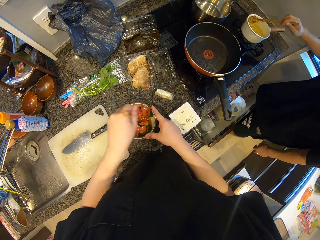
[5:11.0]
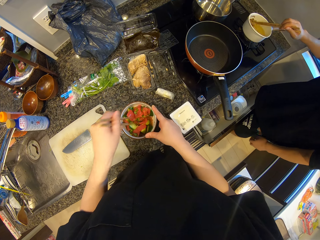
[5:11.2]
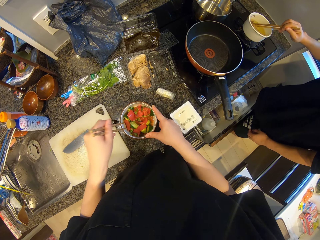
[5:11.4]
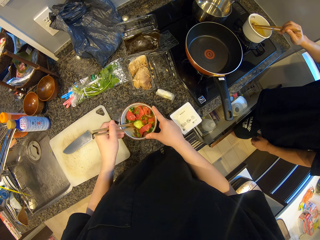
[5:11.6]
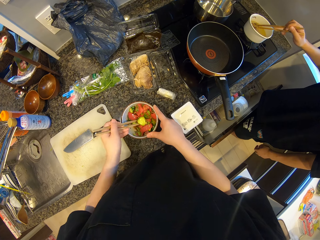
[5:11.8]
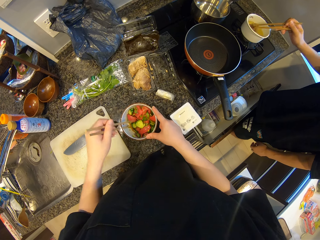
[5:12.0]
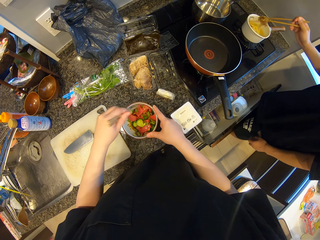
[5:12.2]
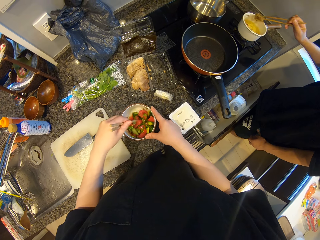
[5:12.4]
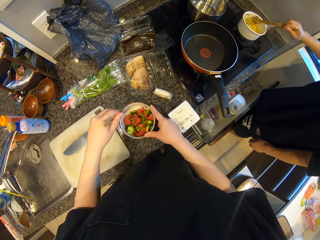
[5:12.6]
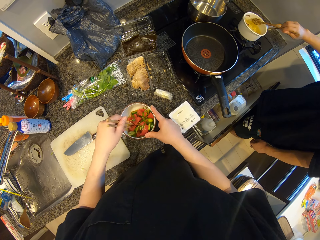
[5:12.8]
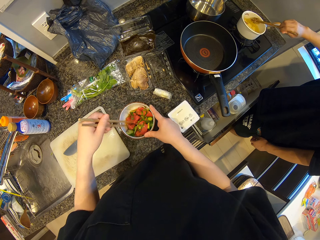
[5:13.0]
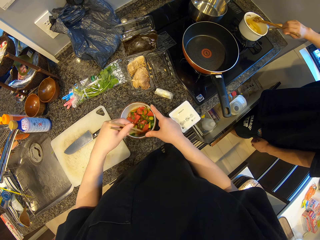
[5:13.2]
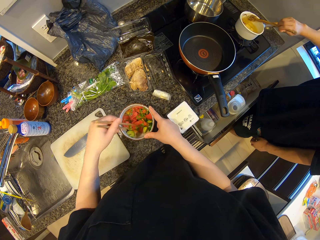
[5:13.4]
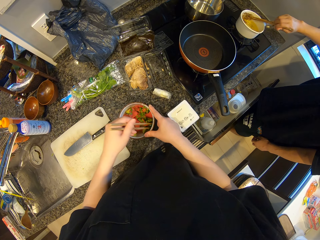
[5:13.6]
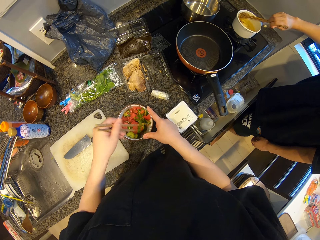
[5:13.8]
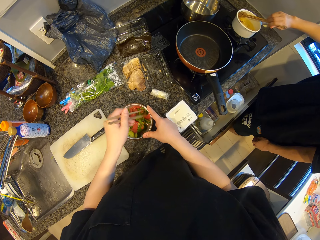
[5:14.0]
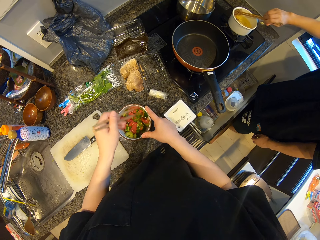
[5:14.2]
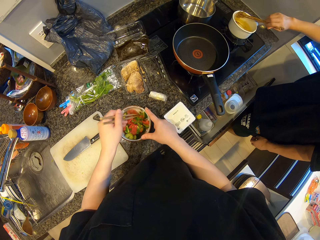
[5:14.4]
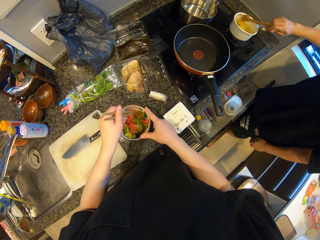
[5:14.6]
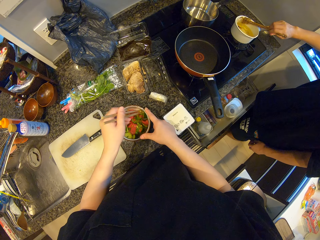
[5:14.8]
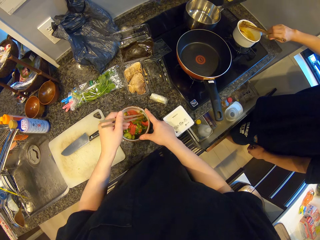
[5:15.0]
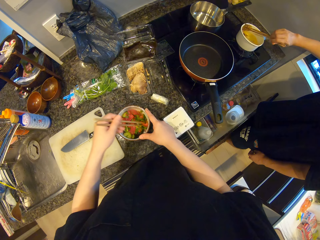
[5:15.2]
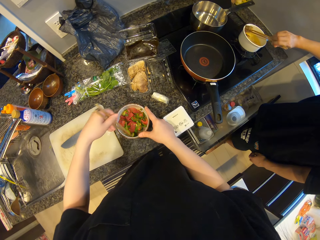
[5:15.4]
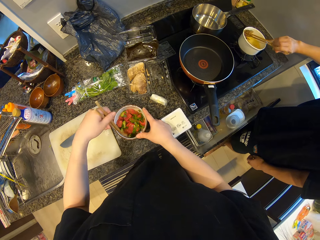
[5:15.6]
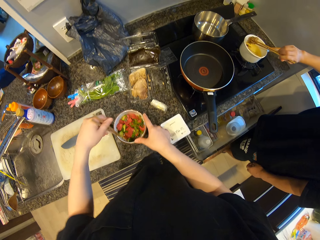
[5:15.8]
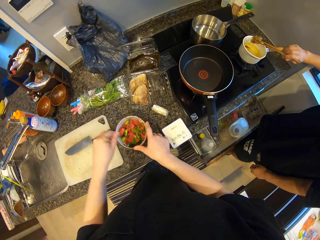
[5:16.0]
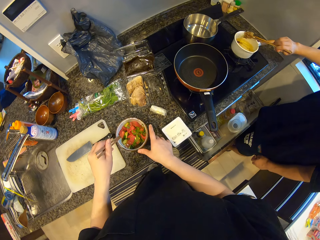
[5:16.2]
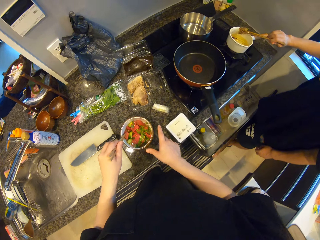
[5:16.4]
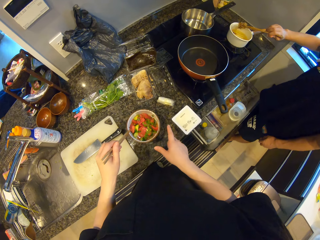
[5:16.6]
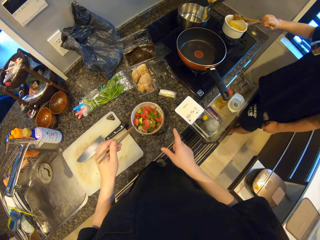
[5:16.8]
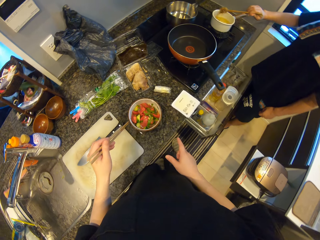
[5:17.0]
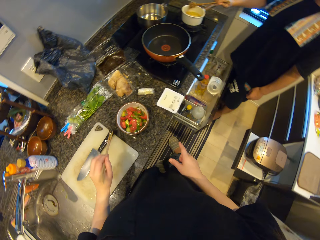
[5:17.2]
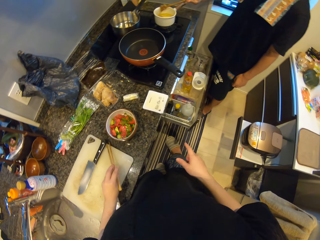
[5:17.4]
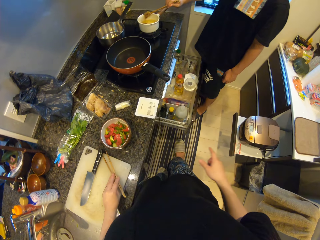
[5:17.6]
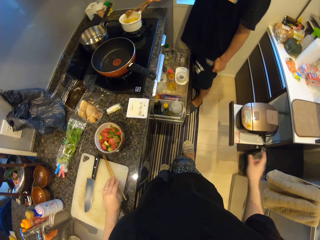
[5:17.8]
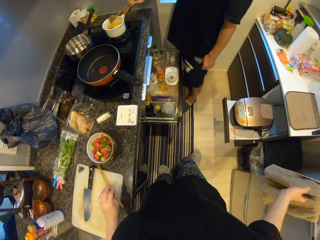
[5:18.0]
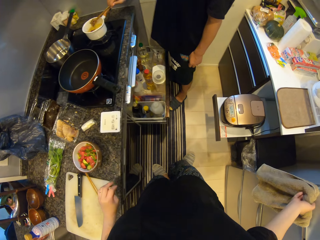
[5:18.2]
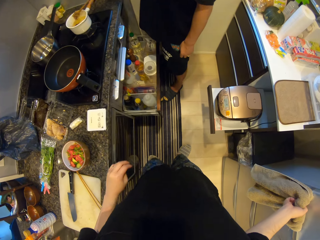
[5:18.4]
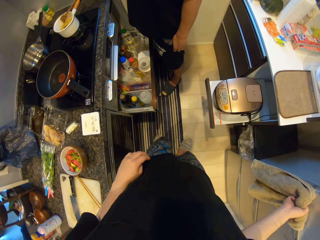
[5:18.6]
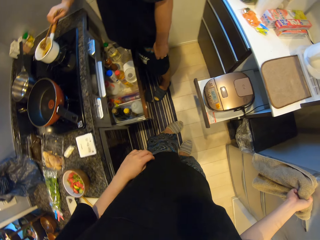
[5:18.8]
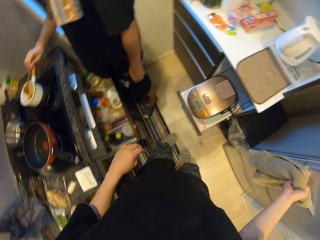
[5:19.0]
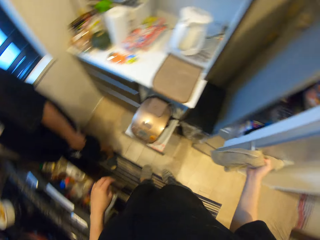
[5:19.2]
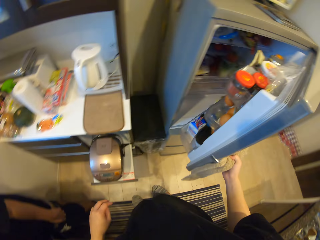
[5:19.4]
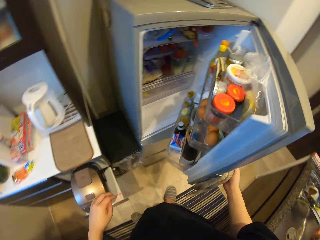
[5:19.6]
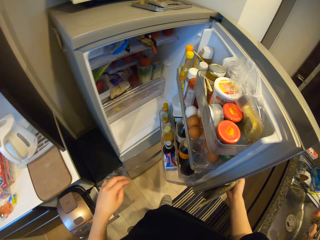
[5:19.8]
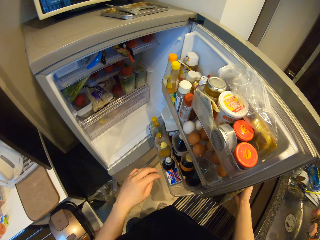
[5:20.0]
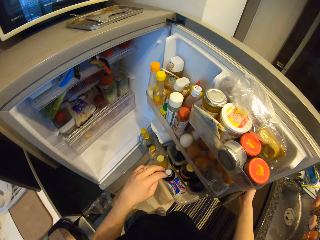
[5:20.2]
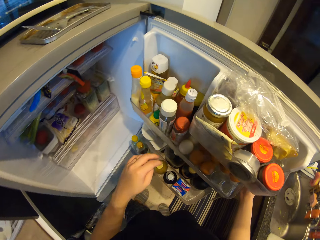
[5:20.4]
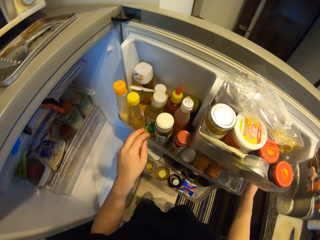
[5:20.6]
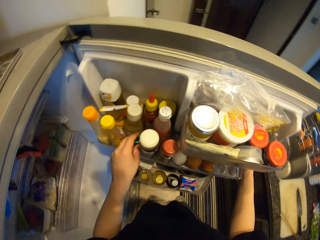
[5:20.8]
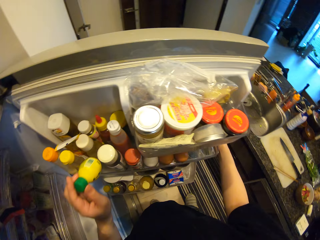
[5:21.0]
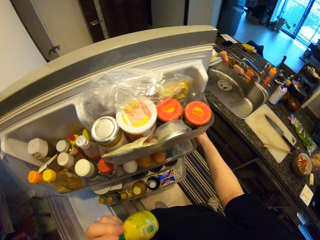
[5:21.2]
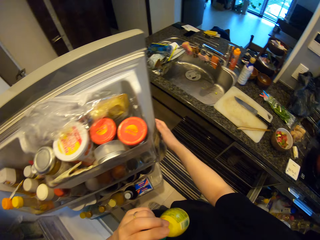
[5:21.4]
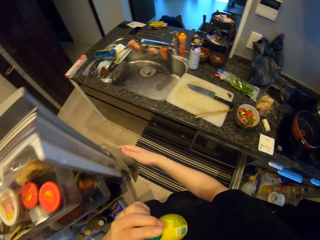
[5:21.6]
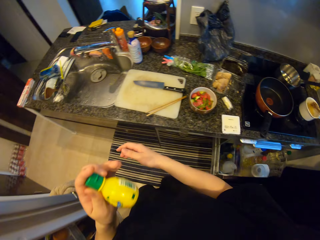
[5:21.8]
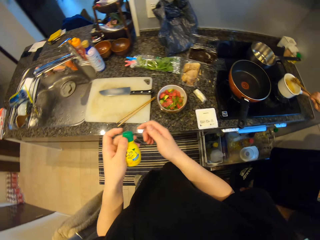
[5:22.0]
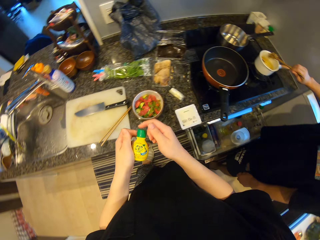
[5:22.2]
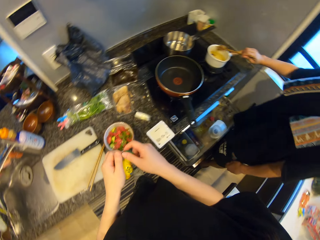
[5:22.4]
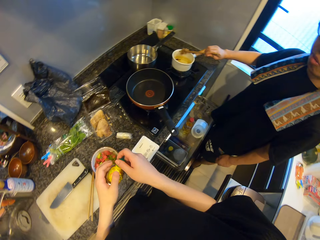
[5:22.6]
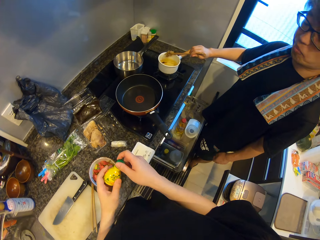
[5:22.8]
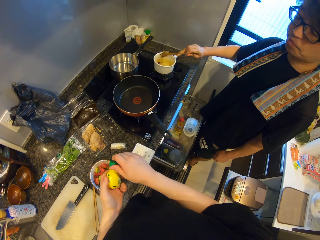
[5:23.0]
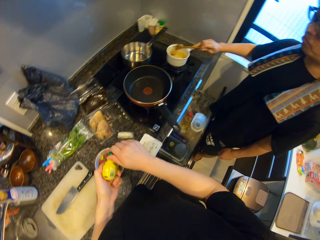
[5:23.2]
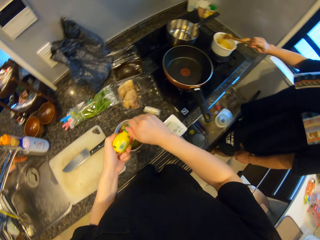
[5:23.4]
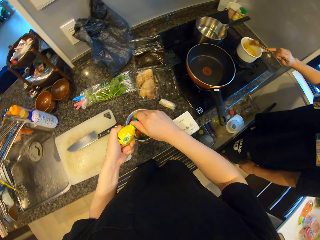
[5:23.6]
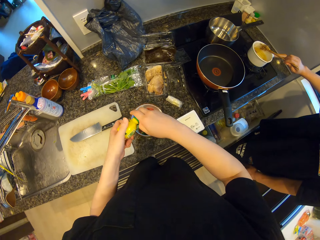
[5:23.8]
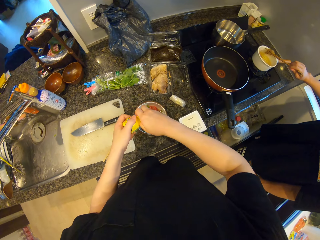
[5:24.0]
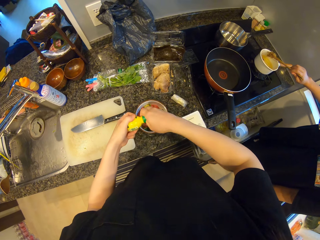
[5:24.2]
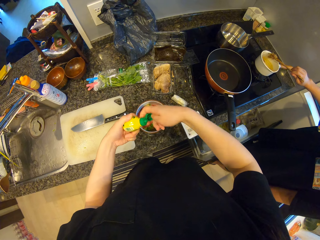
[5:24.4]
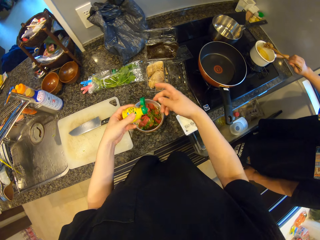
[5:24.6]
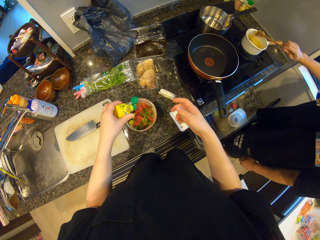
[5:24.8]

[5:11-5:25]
The camera wearer turns the salad. A man stirs something. The camera wearer drops the chopsticks on the chopping board. He opens the fridge with his right hand. He holds a kitchen cloth. He picks another bottle of sauce or tin from the fridge with his left hand. He shakes the tin. He closes the fridge with his right hand. He opens the other bottle of spice.

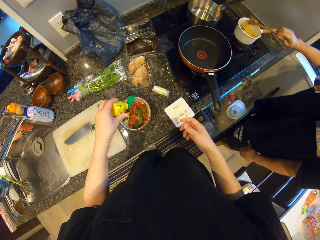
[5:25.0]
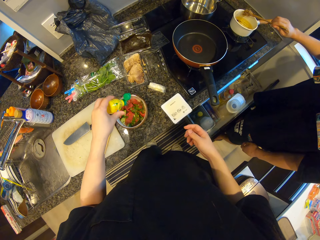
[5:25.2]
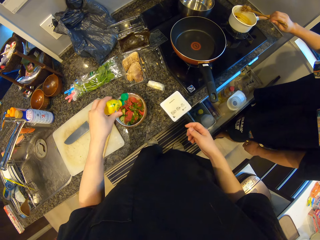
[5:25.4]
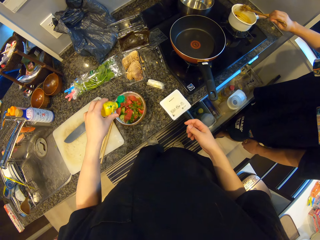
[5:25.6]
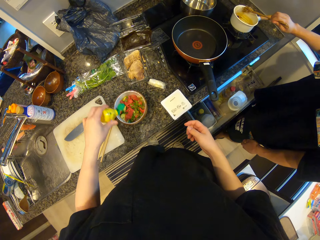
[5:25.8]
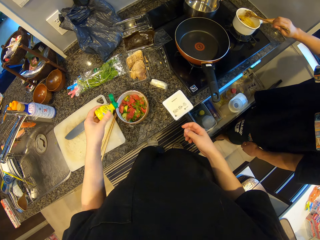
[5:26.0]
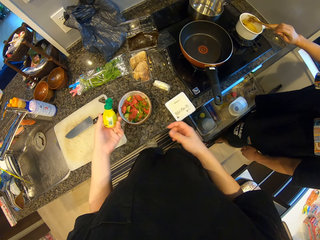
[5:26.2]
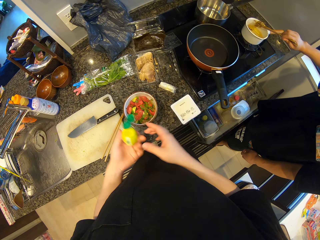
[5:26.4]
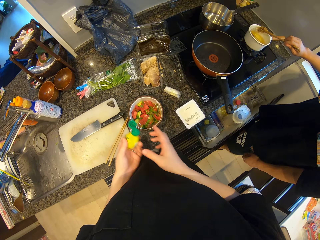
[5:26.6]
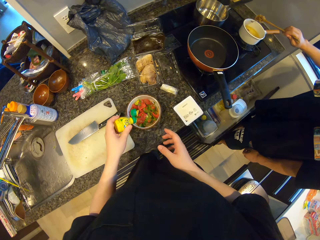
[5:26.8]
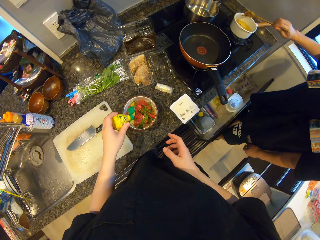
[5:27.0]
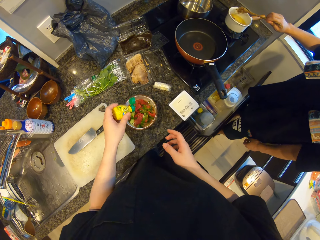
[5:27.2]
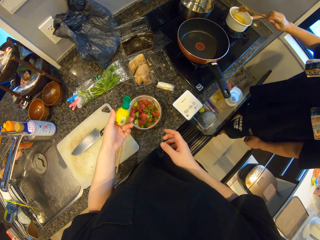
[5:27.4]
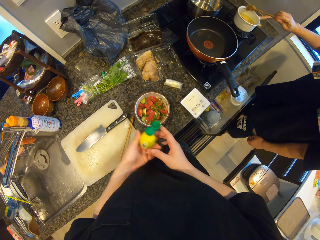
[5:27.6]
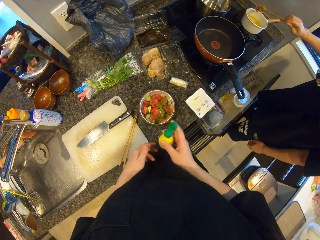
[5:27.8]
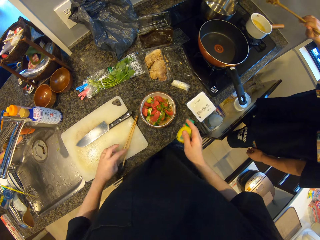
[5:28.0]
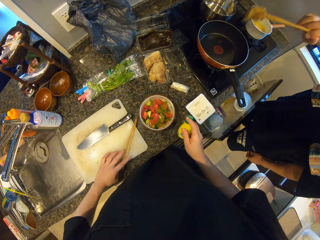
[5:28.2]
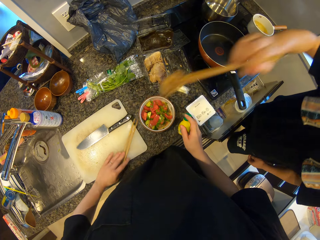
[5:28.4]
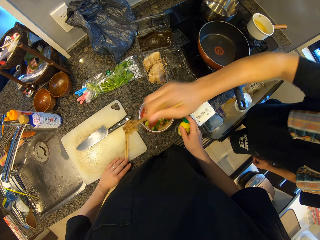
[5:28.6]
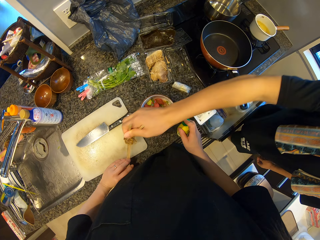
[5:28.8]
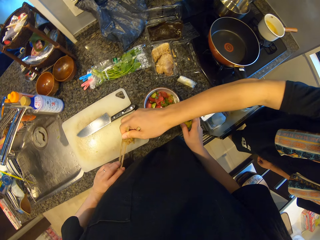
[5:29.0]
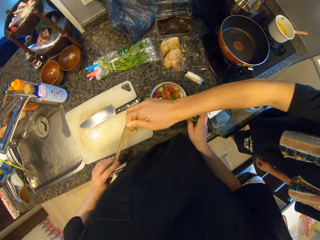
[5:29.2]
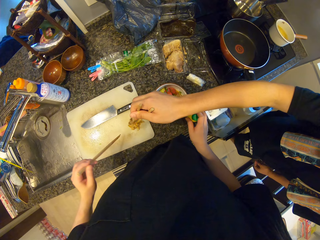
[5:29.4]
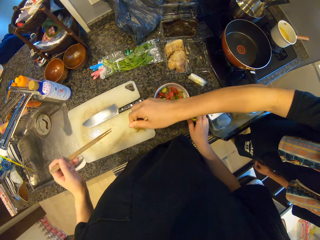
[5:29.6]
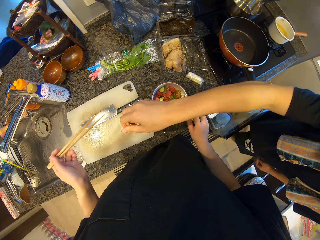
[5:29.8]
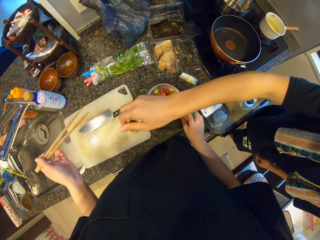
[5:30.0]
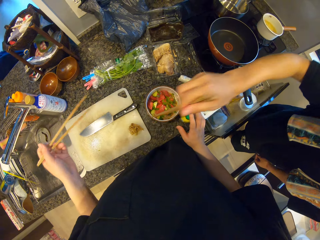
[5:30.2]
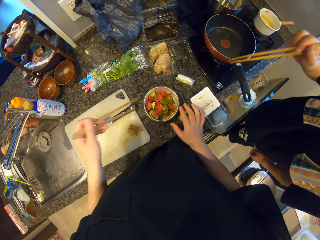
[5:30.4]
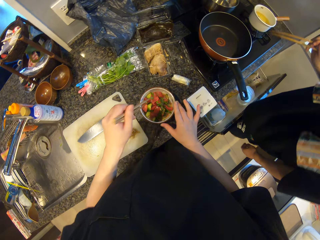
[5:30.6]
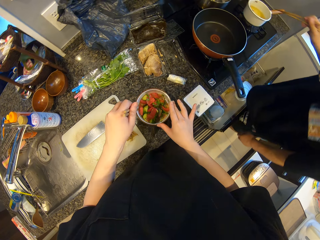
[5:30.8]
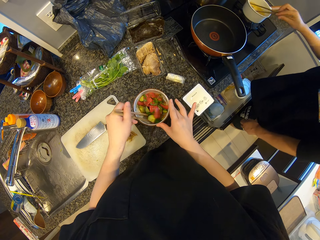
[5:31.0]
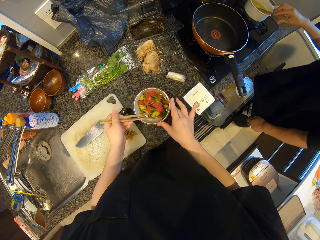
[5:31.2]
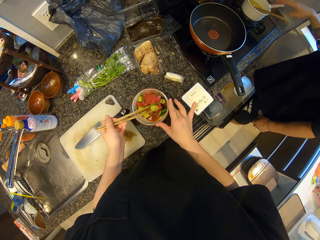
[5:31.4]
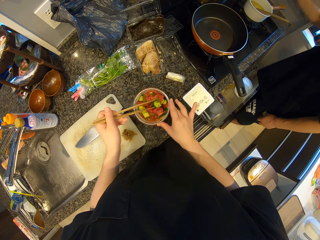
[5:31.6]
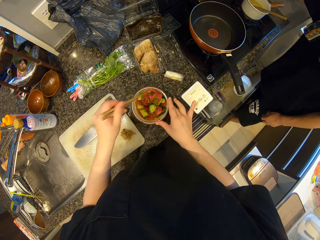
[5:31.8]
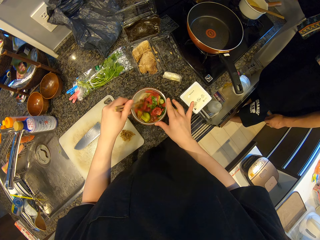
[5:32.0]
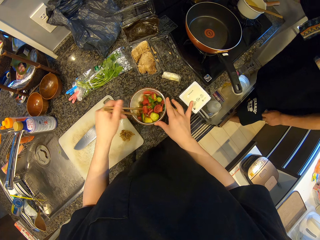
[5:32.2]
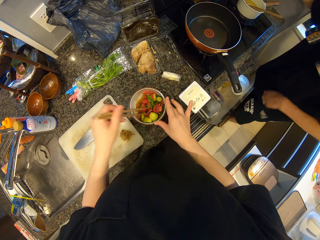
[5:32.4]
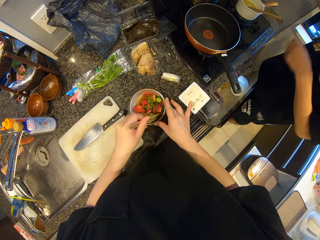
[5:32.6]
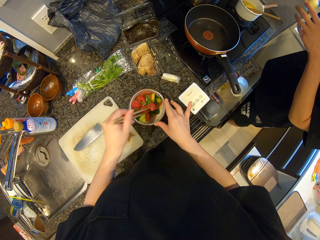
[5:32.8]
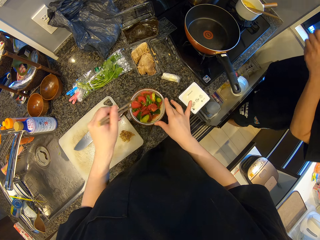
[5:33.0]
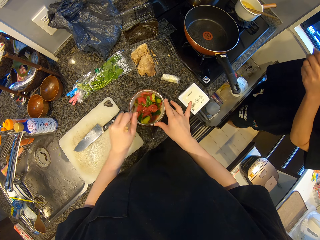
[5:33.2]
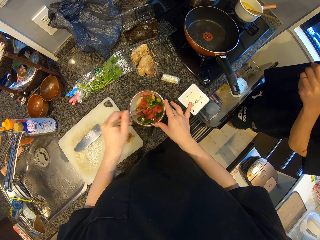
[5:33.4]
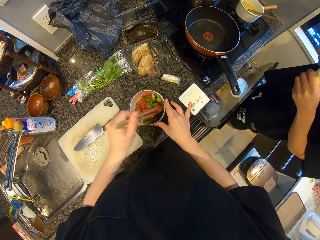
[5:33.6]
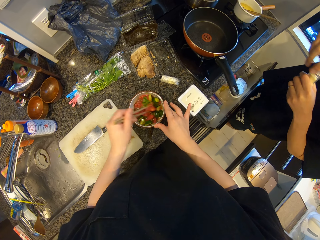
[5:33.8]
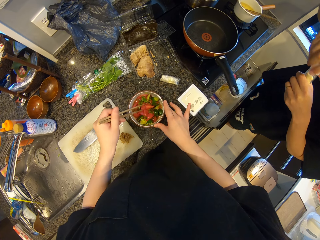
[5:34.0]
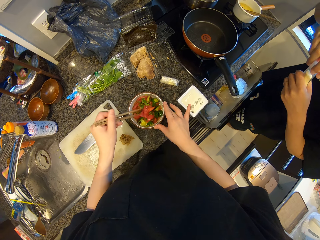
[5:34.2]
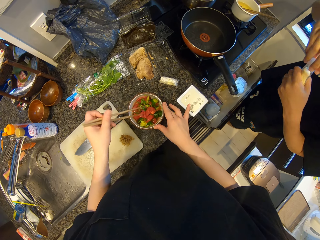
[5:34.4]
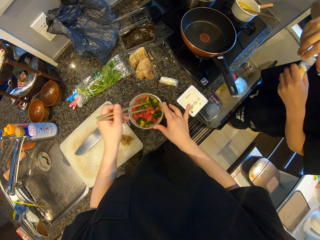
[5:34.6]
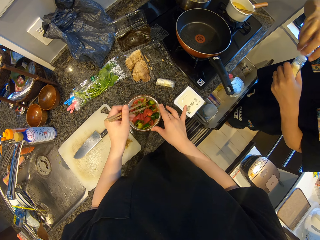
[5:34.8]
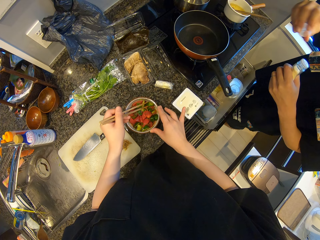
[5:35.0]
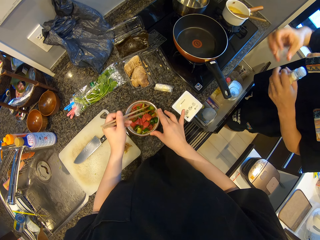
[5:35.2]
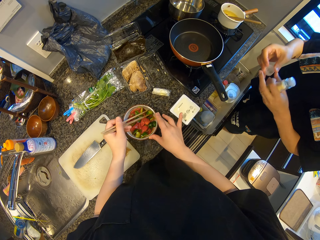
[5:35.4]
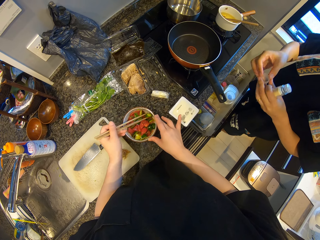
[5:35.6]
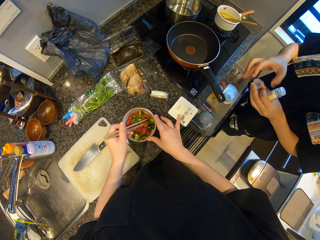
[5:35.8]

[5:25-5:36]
The camera wearer pours the other spice into the bowl. A man lifts a piece of meat. The camera wearer pours the other sauce into the bowl. He closes the other bottle of sauce and picks the chopsticks from the chopping board with his left hand. The man drops the content of the pot on the chopping board. The camera wearer stirs the content of the bowl with the chopsticks. The man drops the other chopsticks in the pot, picks another container of spice from the counter, and opens the other container of spice.
